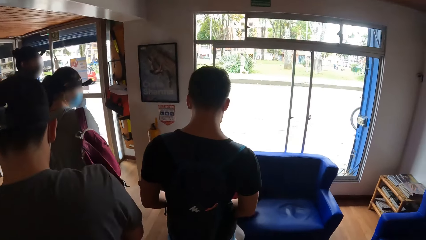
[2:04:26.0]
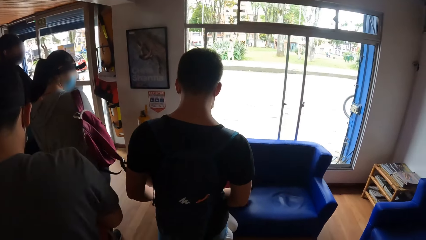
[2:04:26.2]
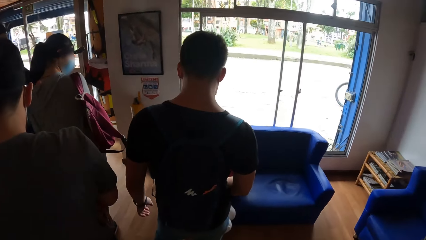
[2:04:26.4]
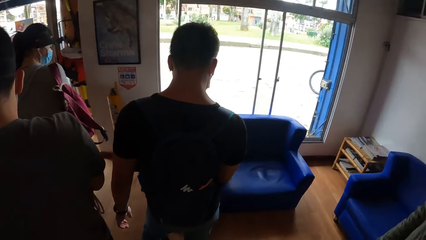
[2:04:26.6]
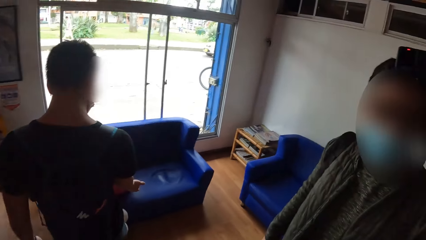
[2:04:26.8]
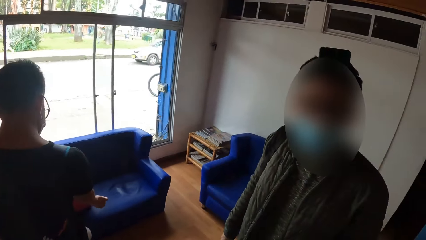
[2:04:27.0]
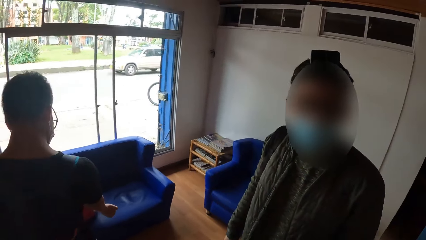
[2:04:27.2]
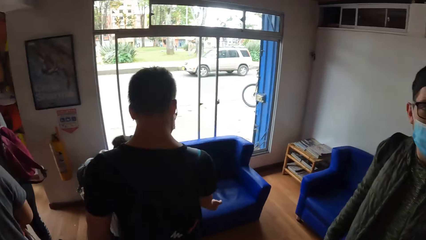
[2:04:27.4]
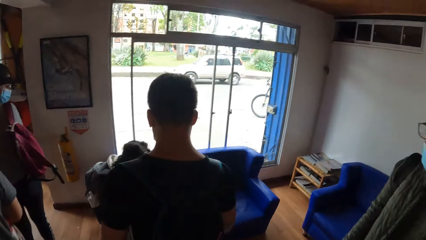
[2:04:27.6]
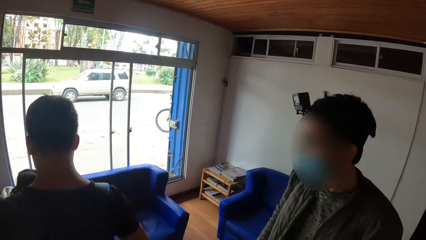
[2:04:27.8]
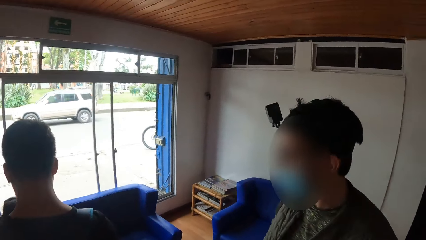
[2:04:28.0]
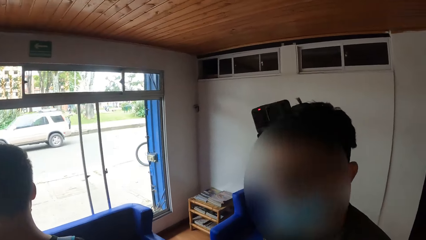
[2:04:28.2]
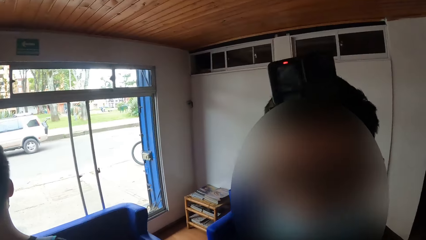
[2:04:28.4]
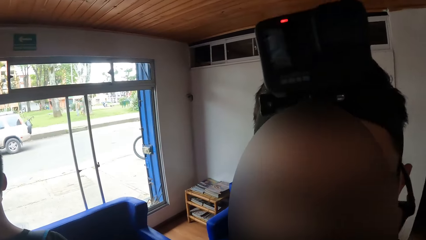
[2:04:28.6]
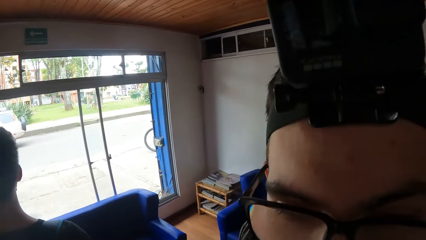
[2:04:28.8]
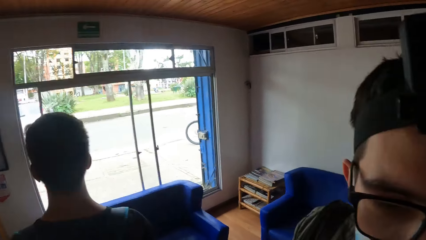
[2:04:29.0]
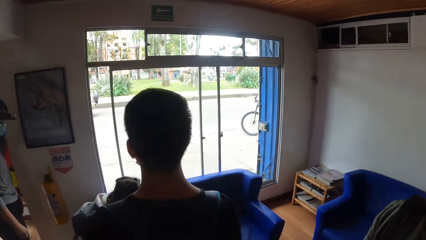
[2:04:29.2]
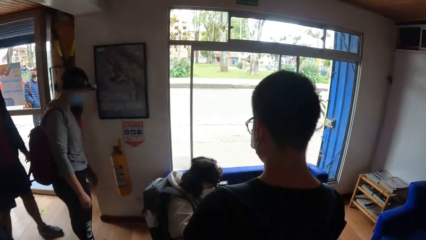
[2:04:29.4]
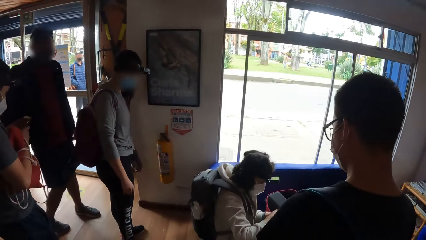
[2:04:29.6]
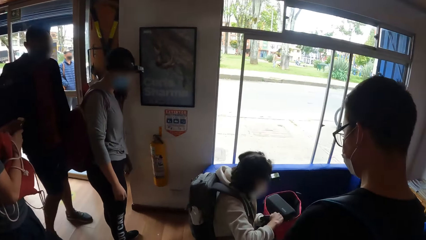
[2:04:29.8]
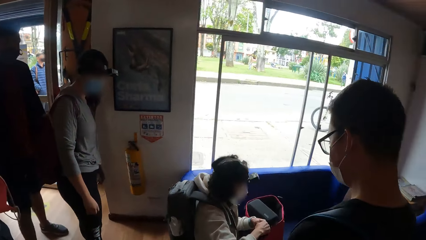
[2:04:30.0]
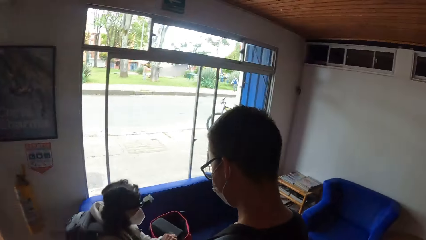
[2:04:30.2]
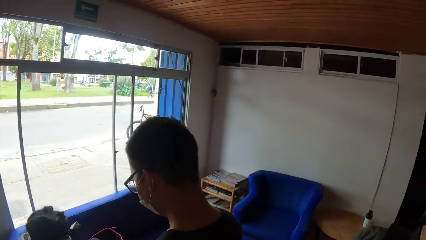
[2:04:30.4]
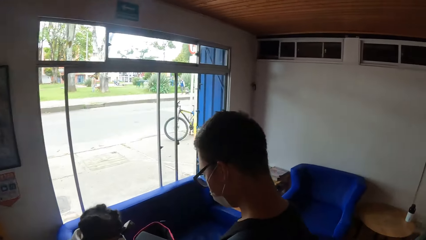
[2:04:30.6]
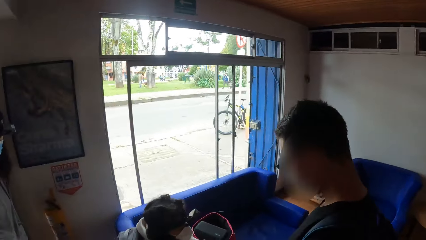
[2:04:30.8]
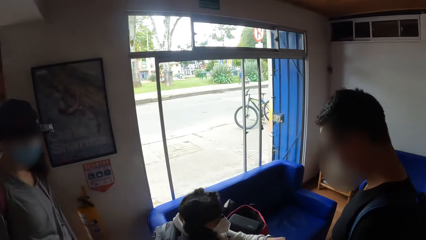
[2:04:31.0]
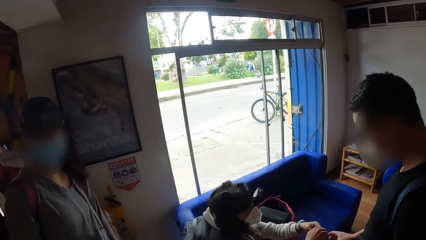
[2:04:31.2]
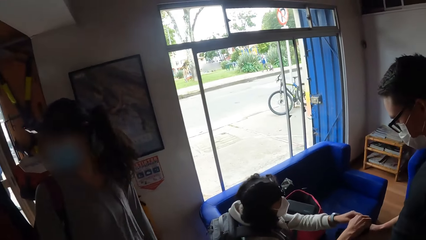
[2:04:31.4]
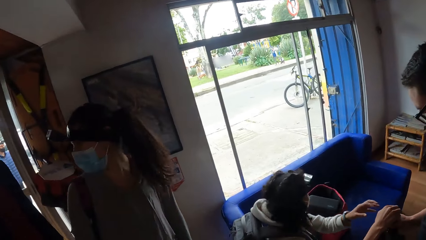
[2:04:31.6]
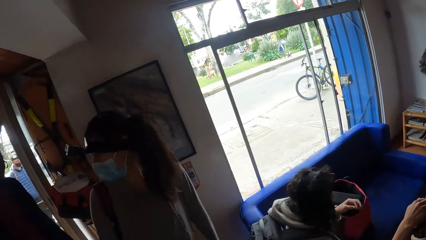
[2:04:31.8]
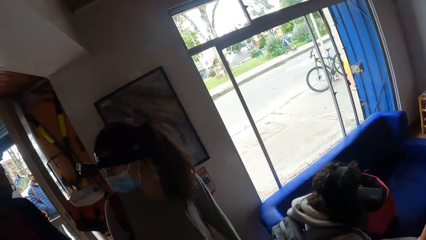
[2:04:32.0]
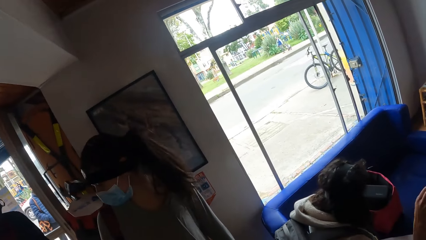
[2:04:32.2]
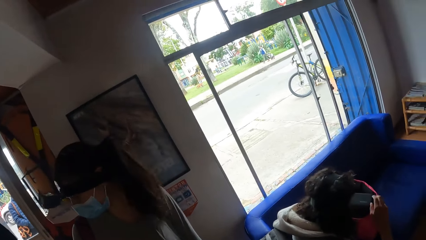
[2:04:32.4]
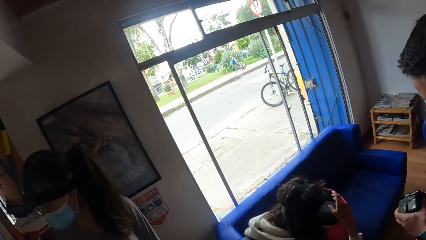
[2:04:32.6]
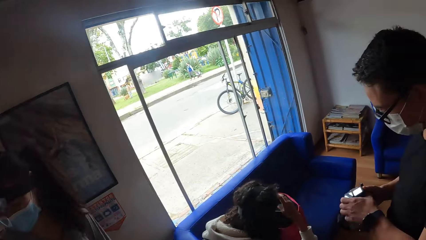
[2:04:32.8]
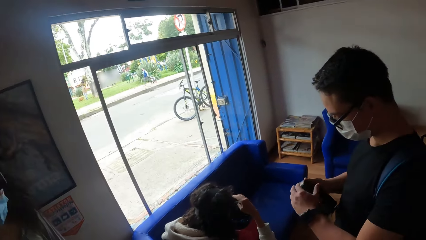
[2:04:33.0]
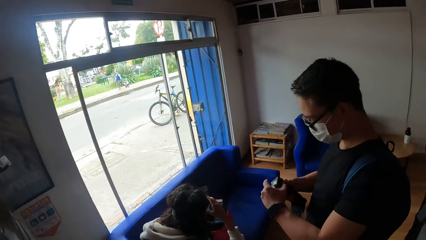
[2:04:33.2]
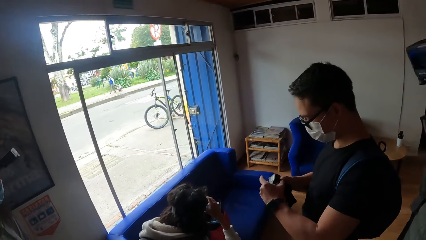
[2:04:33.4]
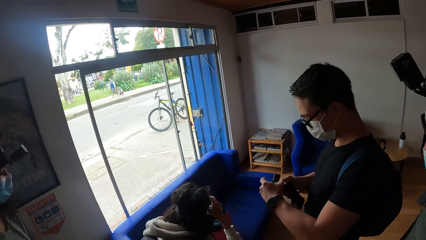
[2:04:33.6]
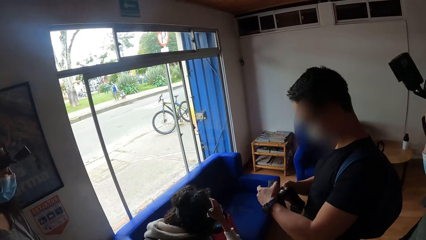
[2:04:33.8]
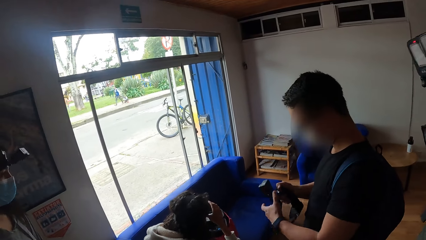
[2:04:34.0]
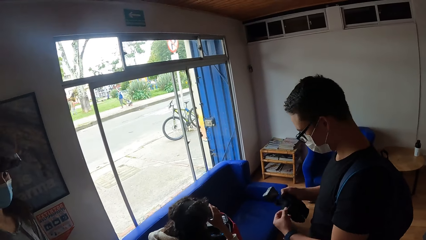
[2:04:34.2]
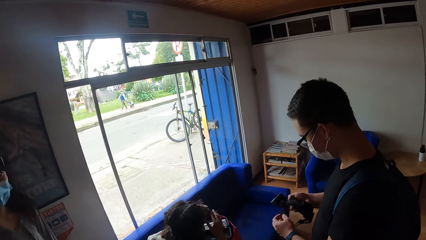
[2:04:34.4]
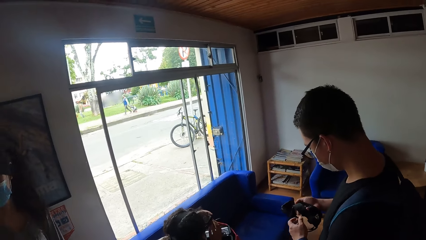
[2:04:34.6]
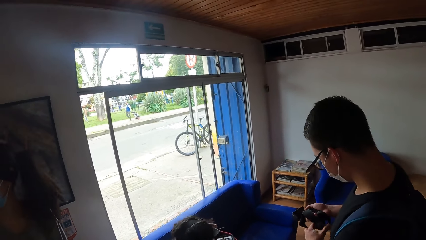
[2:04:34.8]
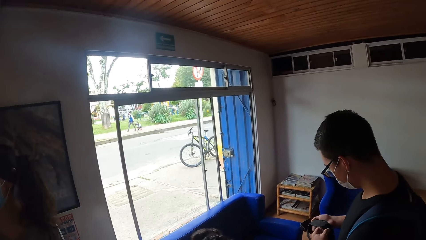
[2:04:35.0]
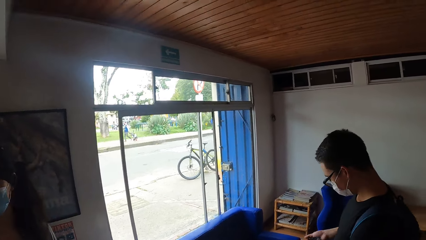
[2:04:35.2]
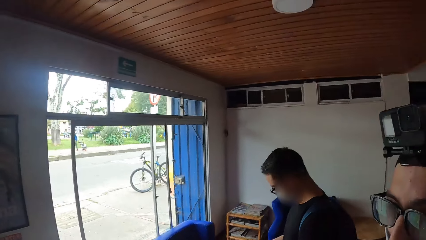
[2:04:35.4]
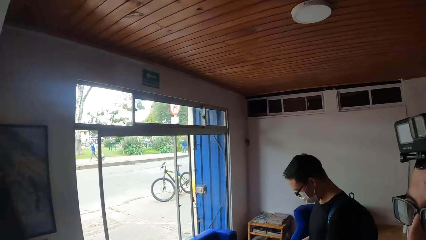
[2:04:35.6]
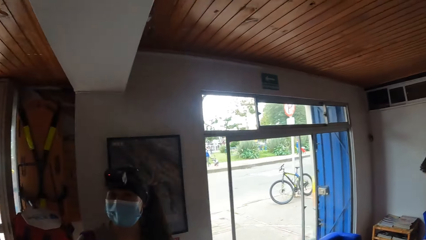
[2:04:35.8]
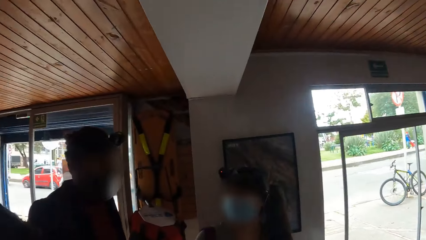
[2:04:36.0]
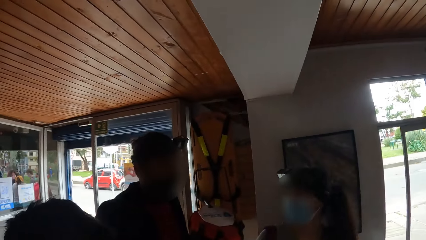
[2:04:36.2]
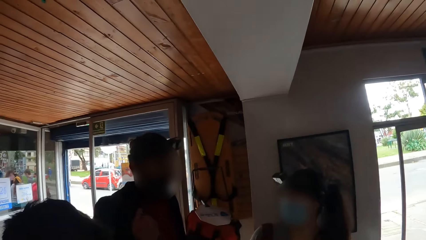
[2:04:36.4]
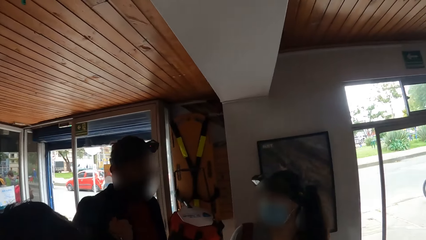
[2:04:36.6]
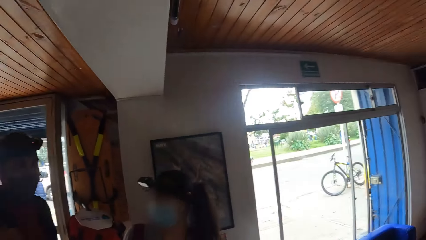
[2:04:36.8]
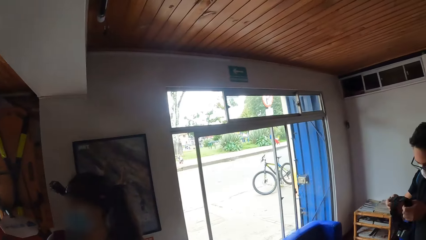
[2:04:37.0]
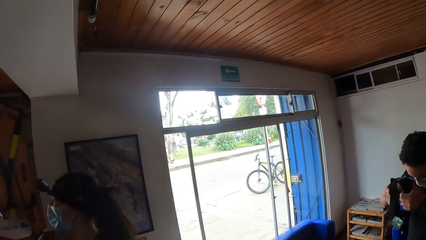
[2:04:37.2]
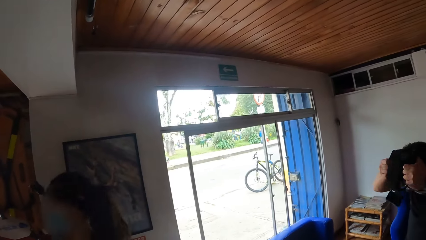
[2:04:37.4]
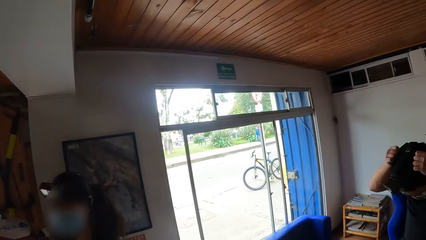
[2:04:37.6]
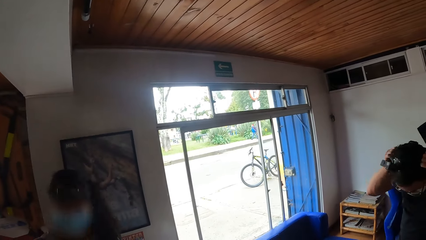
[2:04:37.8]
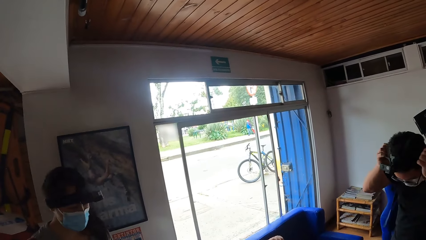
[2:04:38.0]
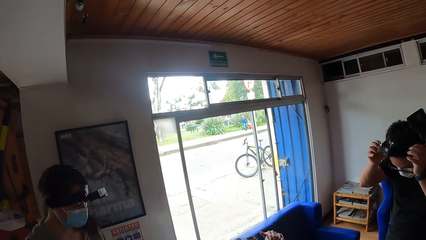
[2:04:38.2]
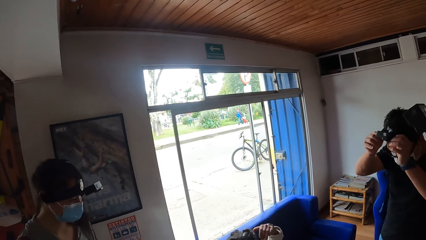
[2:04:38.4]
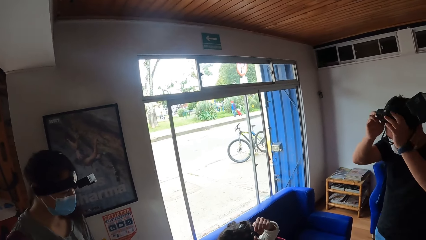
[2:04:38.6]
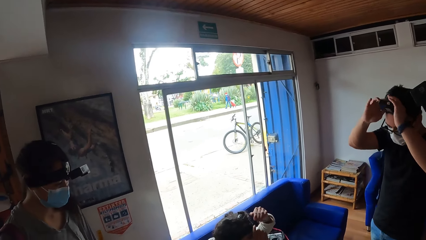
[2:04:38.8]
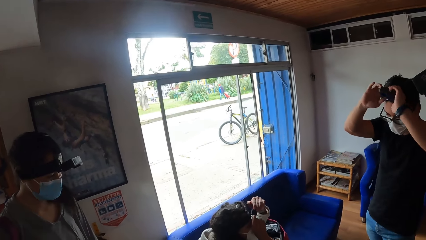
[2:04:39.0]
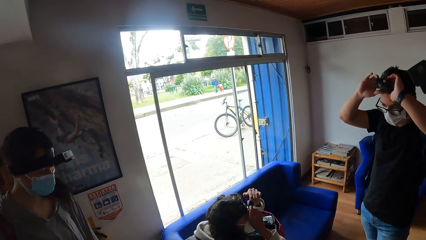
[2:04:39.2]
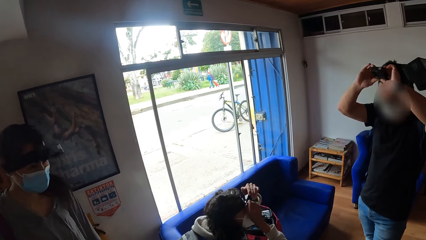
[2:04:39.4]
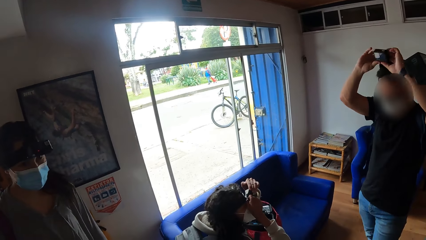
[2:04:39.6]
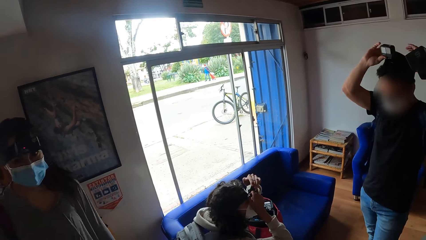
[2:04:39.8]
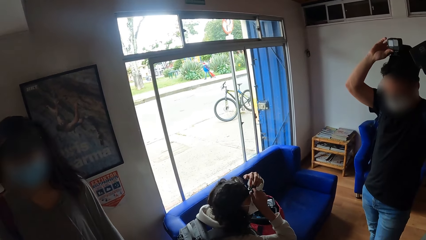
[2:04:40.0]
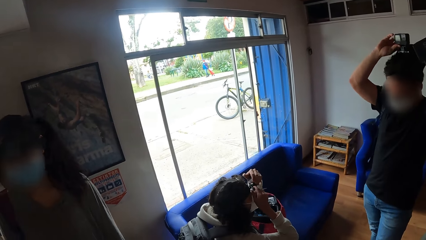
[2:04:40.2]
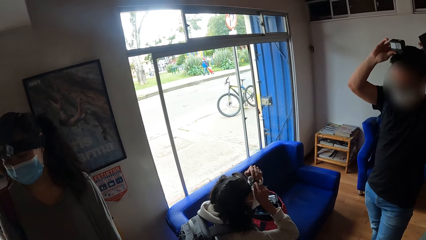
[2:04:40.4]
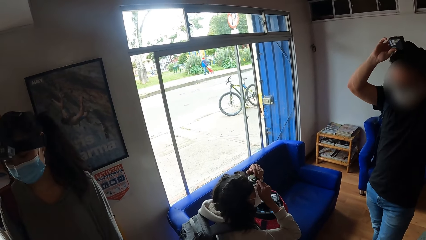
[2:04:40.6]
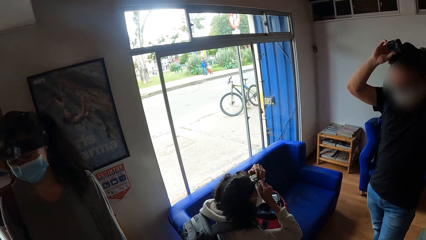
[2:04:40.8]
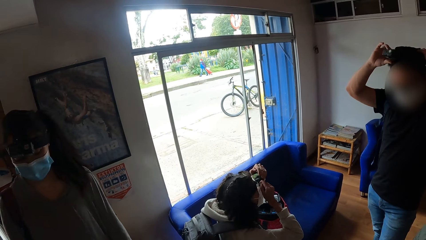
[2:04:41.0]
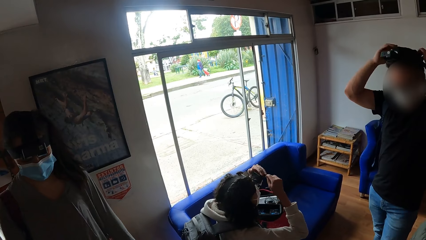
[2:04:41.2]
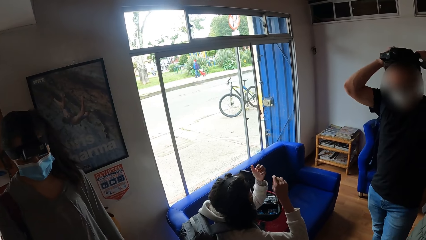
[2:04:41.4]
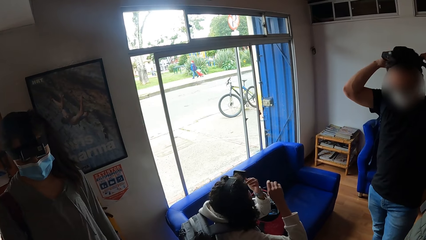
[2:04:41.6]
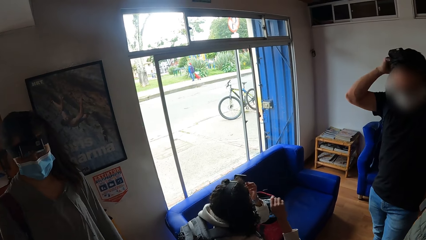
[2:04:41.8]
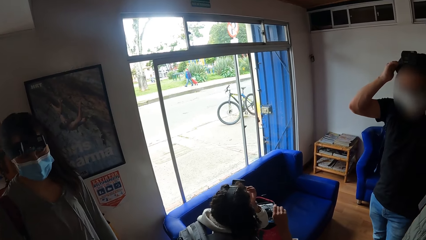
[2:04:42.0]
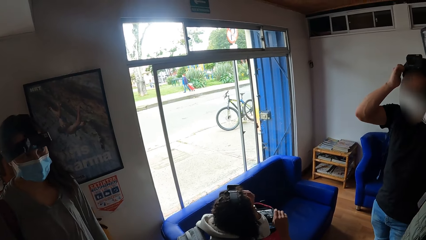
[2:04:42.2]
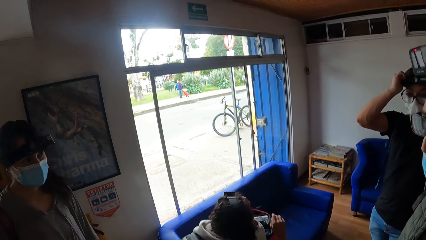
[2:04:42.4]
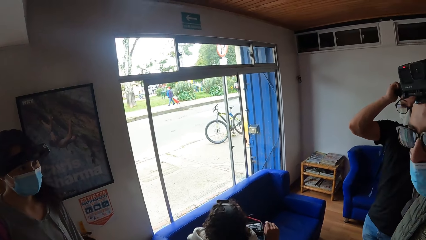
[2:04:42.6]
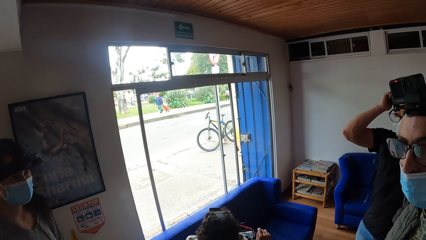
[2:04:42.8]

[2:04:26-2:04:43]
A man looks around. Another man walks into the room. A woman passes a head gear to another man with both hands. The camera wearer looks around. The man collects the head gear with his right hand. A lady looks around. The man holds the head gear with both hands. The camera wearer looks around. The man wears the head gear on his head with both hands. The woman adjusts a head gear on her head with both hands. The woman removes her hands from the head gear.
